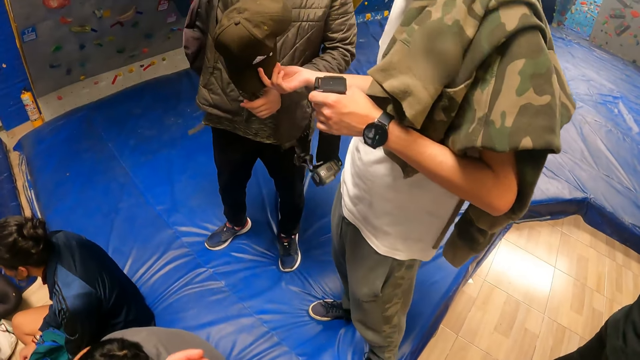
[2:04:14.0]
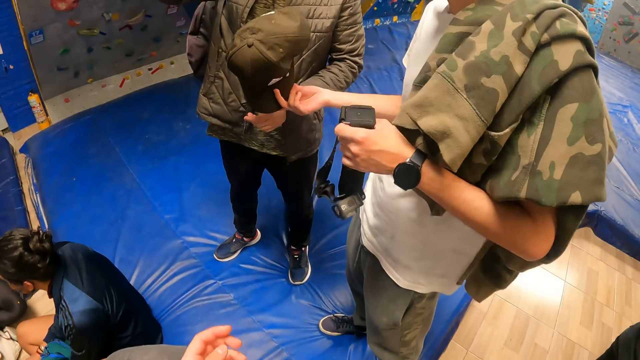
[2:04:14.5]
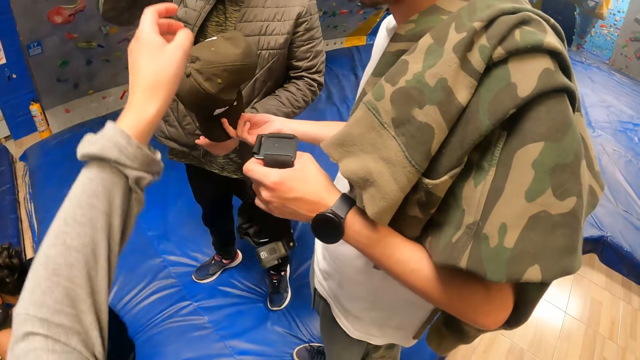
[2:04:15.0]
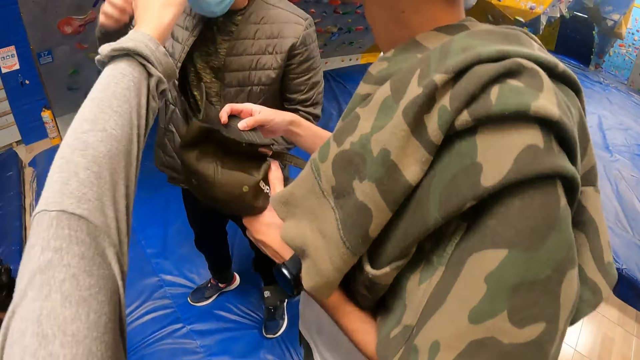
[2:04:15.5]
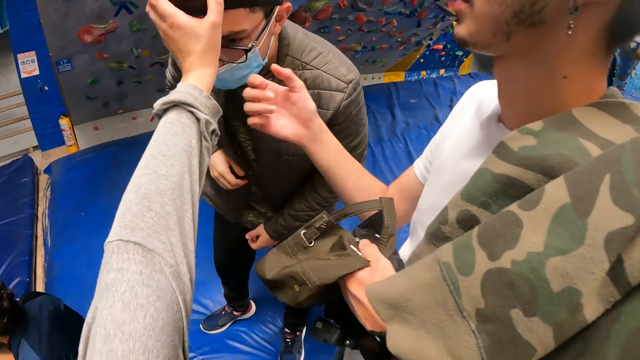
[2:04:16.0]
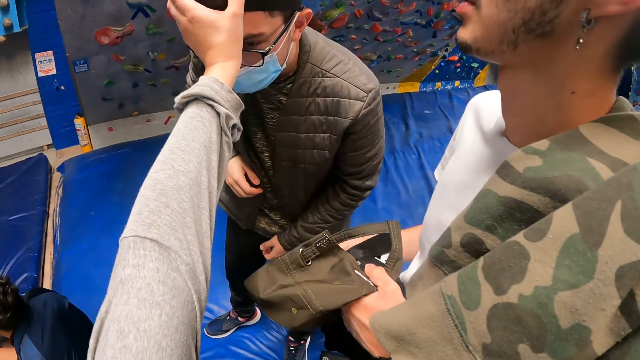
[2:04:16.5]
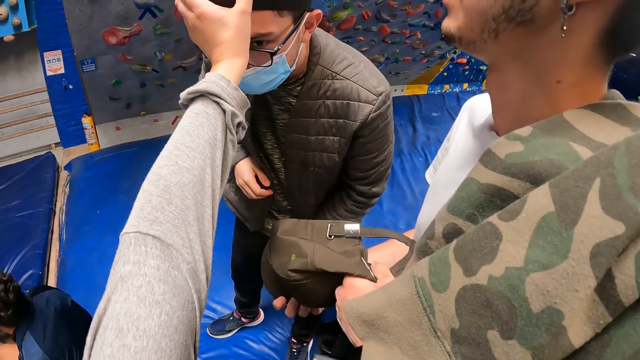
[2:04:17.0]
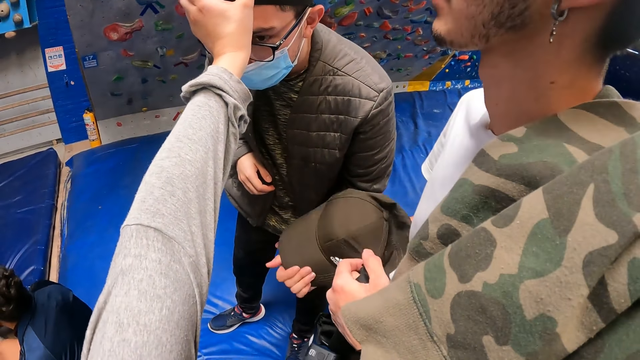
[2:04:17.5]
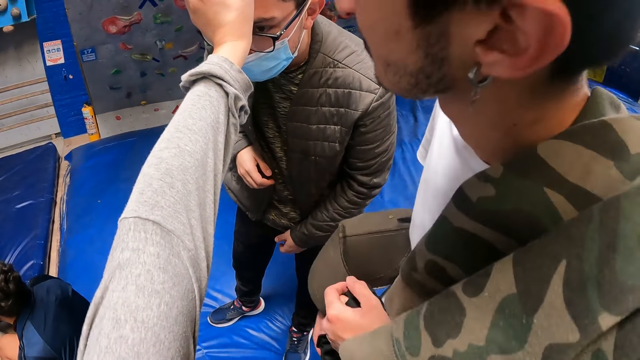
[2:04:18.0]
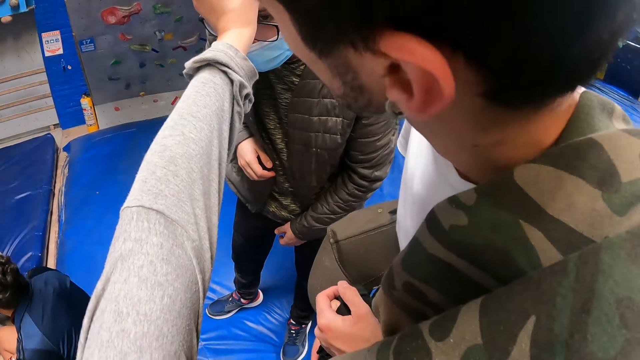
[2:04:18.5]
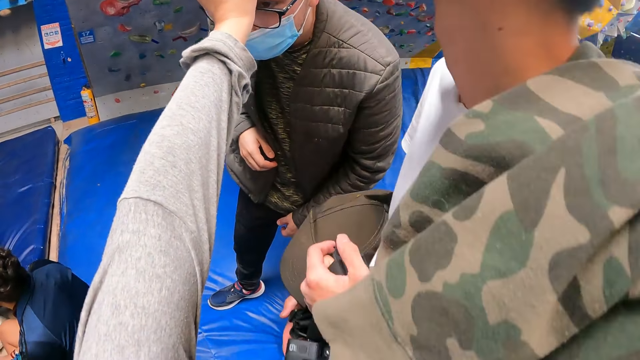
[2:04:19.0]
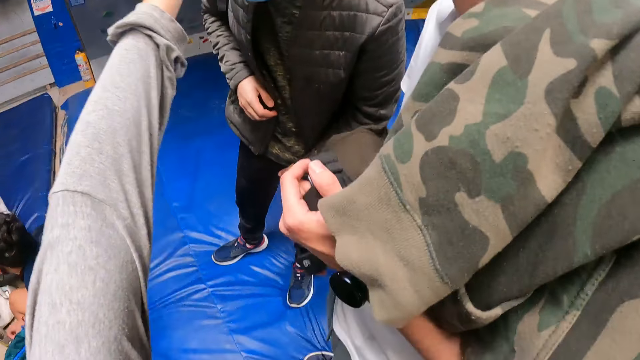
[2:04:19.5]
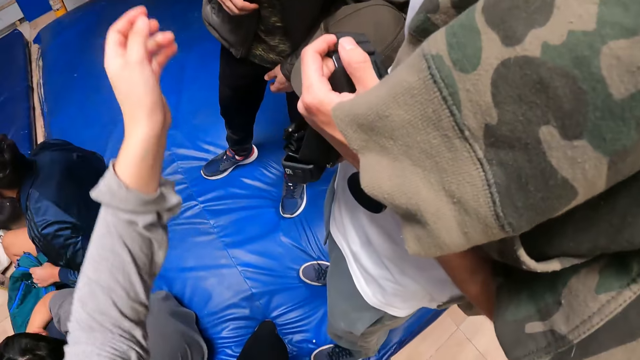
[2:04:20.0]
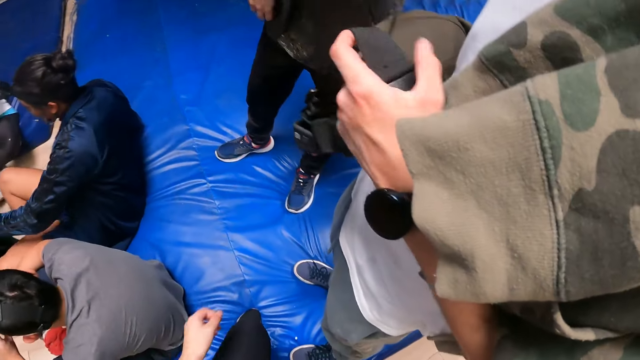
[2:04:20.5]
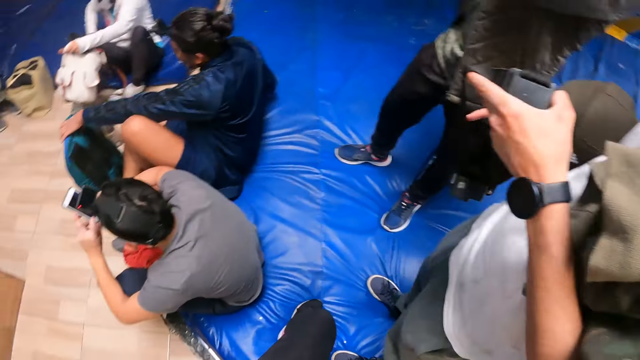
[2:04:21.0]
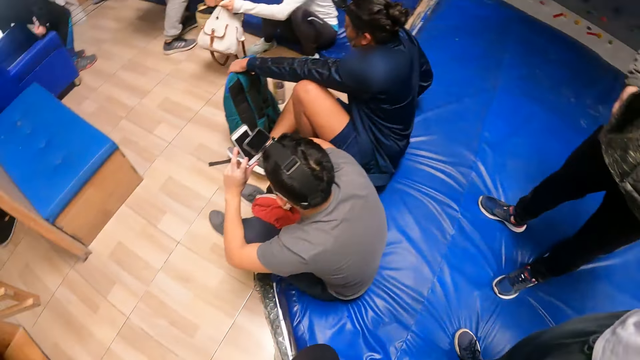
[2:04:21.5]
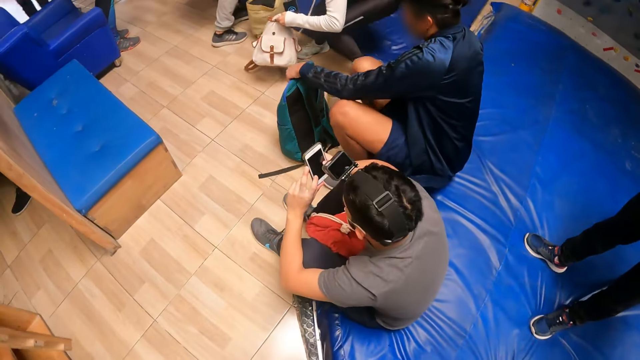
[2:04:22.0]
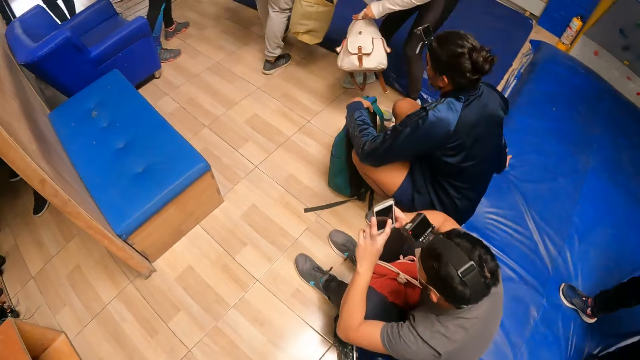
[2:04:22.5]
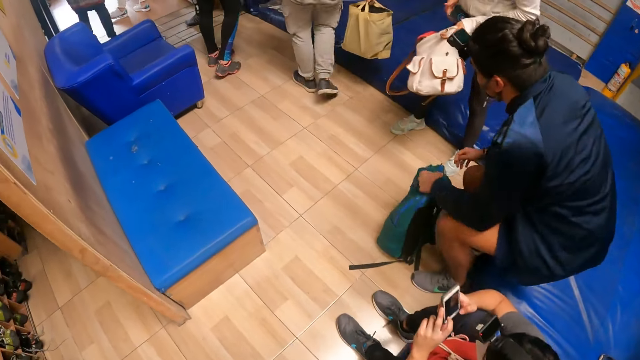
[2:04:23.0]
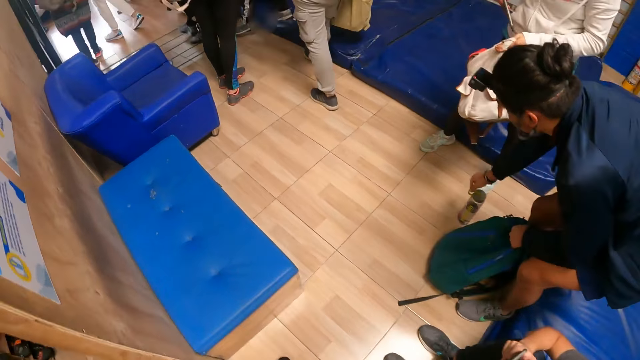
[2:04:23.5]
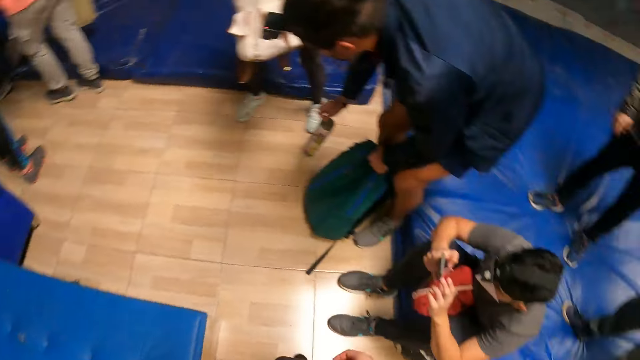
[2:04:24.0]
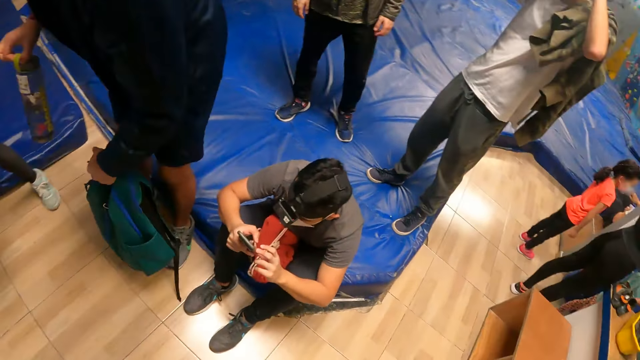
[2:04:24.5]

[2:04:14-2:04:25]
The camera wearer adjusts a camera on a man's head with her left hand. She looks around the climbing wall.

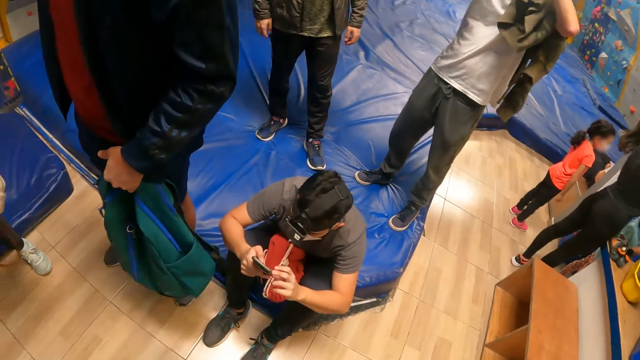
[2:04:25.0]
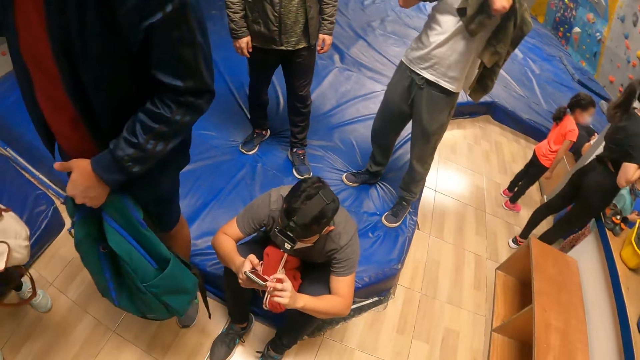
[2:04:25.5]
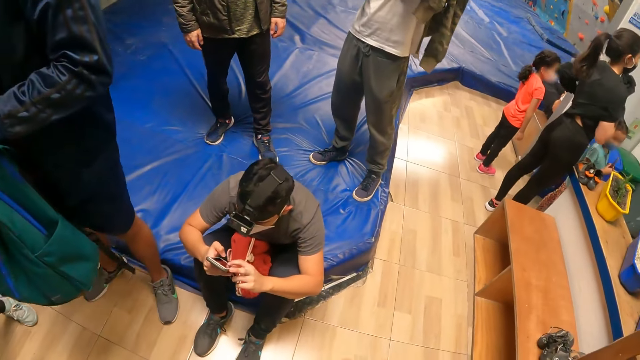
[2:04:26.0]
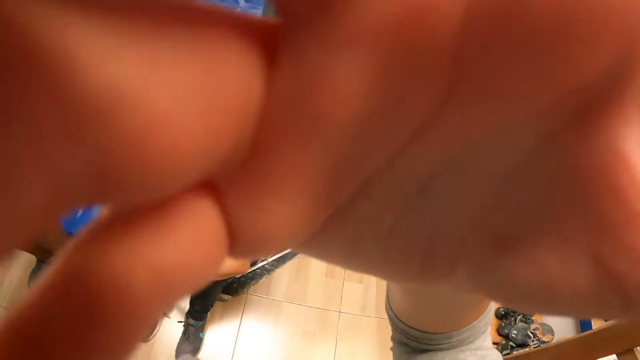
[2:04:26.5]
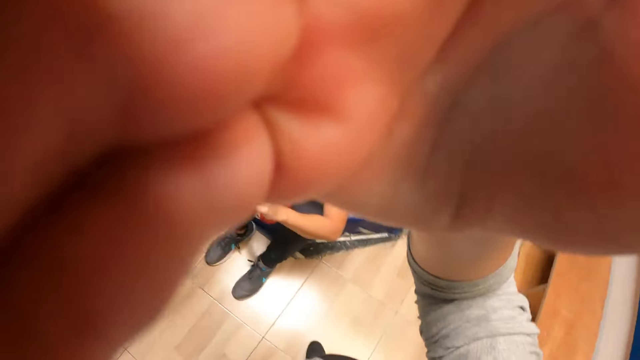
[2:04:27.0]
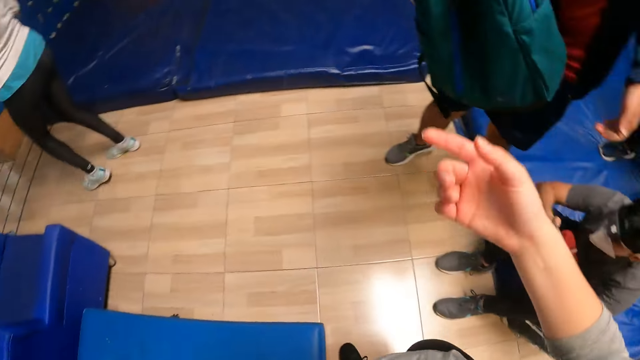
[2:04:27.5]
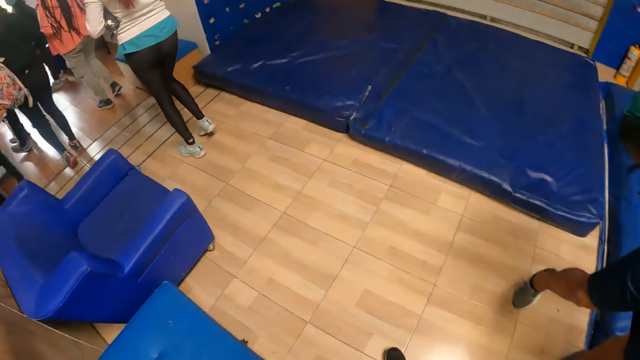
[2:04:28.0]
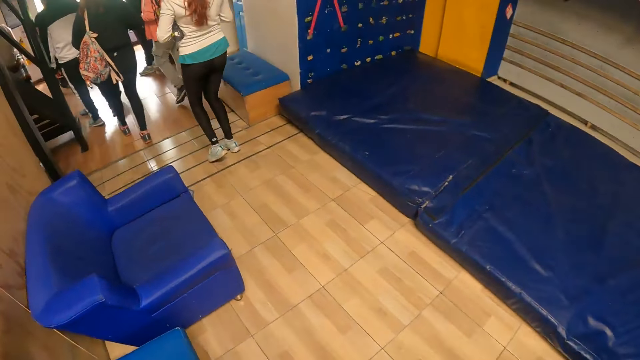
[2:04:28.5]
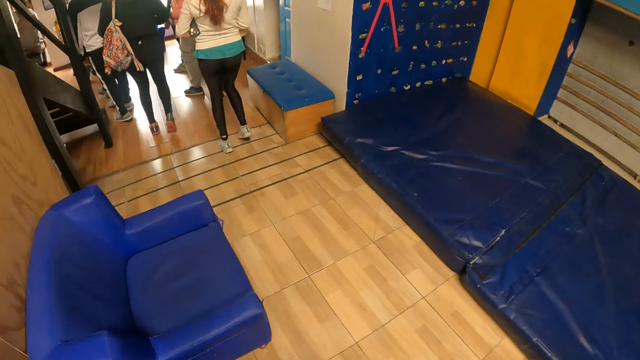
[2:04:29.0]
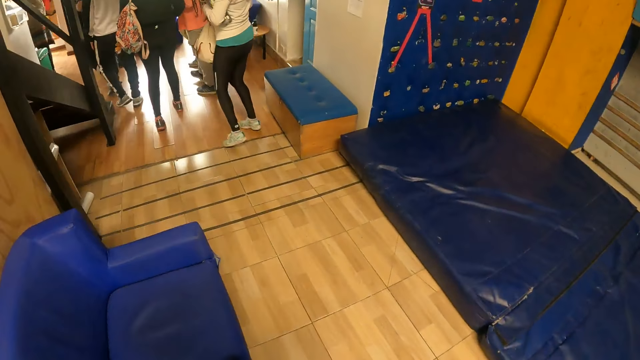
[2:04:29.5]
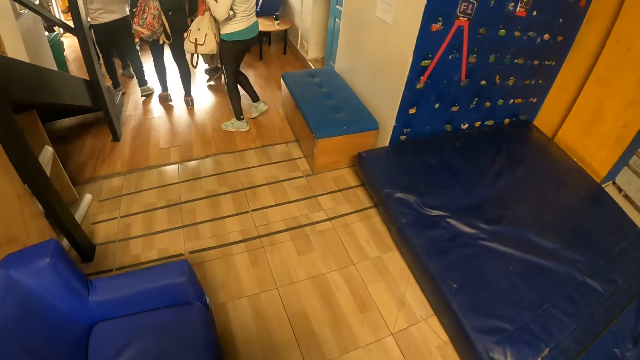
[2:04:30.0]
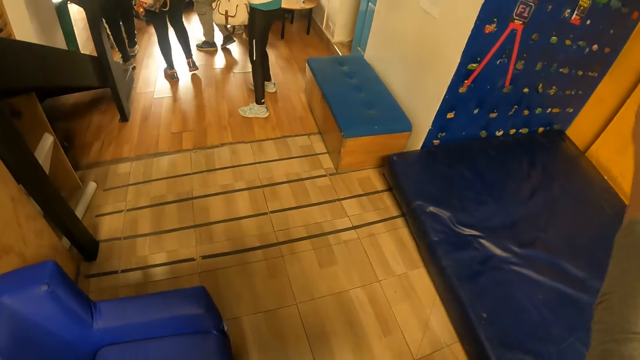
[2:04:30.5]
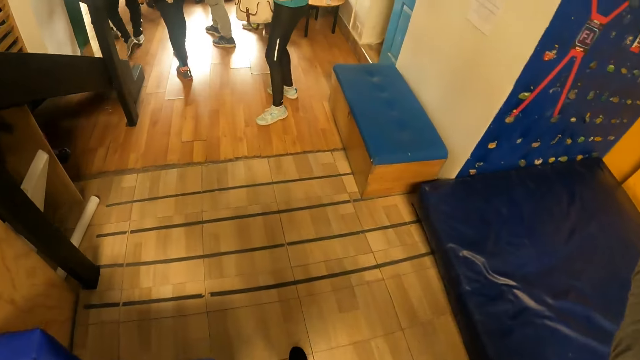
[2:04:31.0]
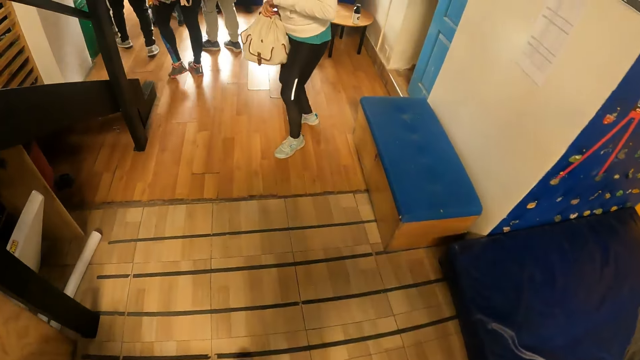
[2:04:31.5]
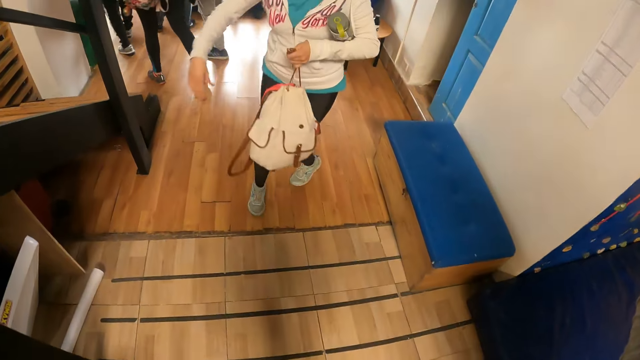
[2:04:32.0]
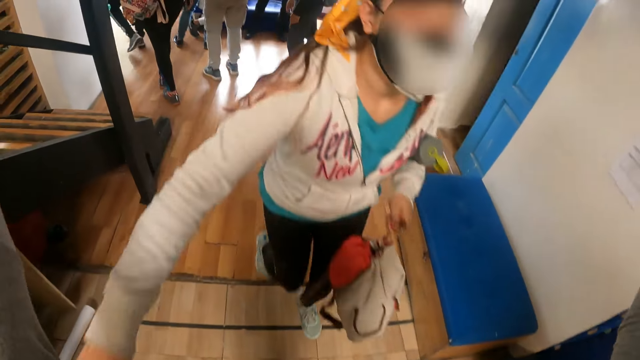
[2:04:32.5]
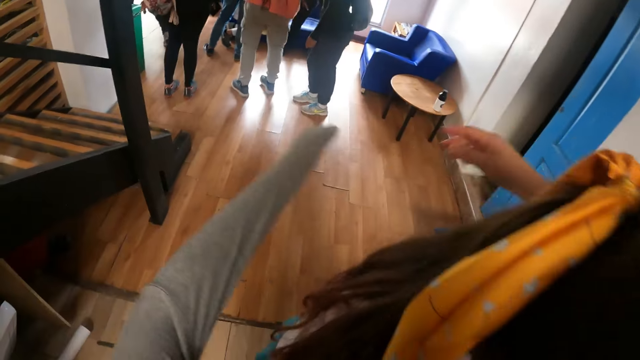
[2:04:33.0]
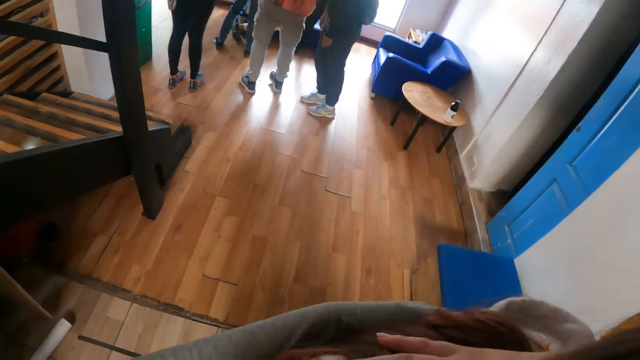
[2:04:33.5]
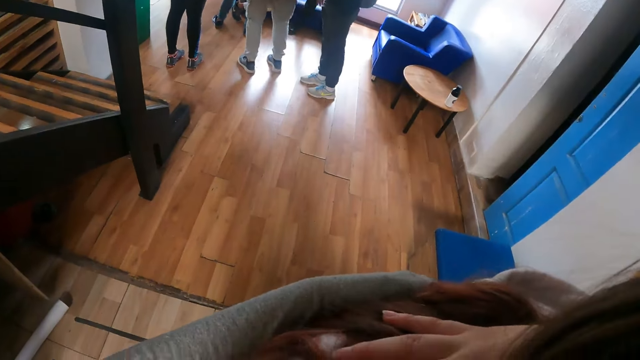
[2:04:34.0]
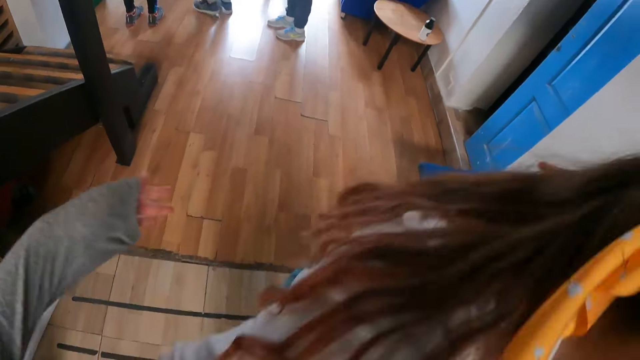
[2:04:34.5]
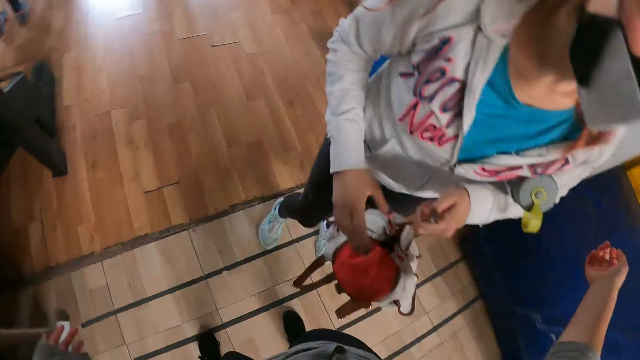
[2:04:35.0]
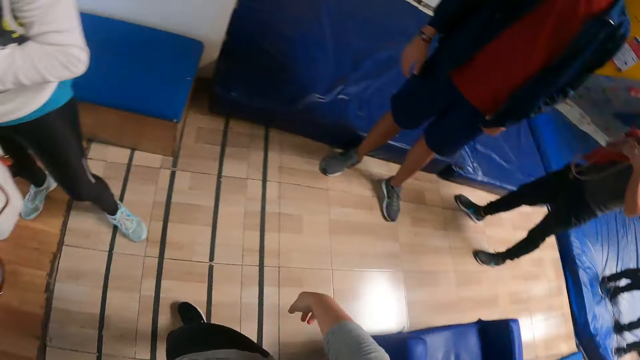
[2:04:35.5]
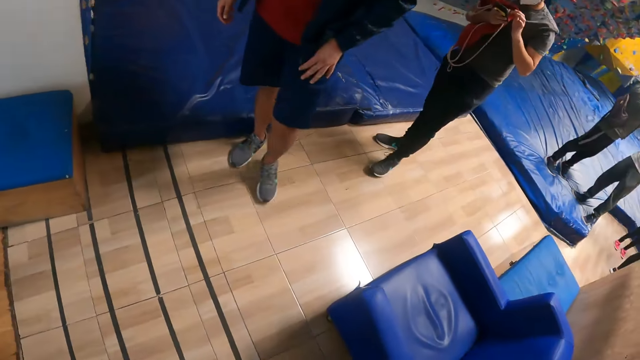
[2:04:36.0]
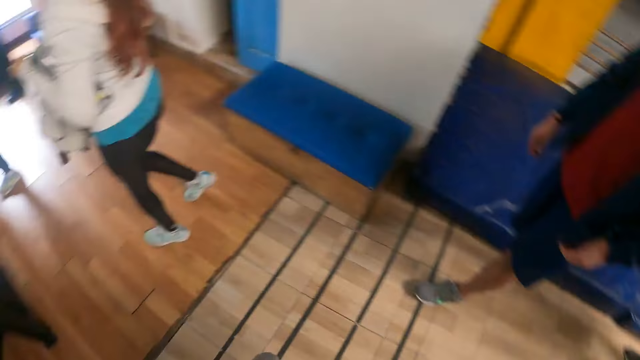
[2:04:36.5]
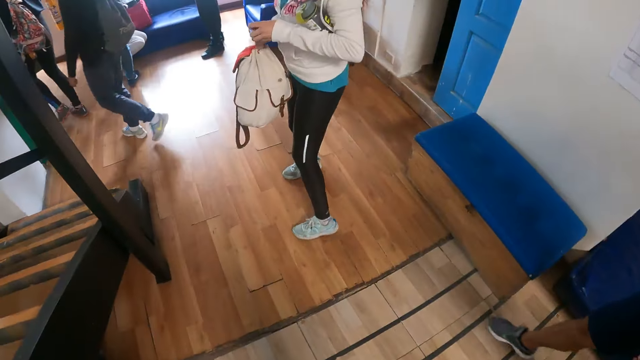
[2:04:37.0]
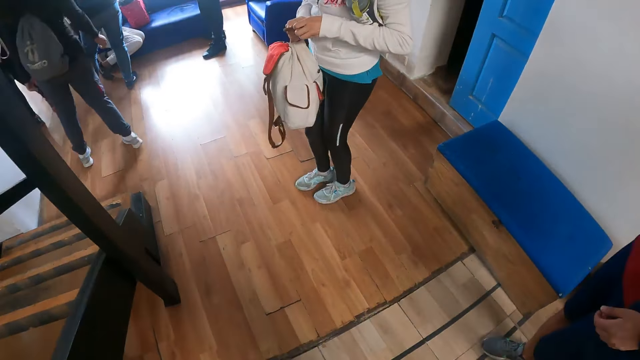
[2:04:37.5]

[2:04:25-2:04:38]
The camera wearer touches her face with her right hand. She adjusts the camera. She walks towards the climbing wall room. She lifts her hand. She hugs a woman with her hands. She looks around the climbing wall.
